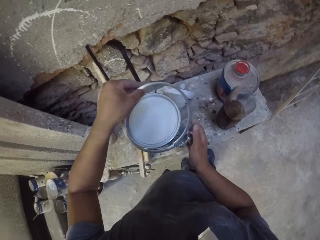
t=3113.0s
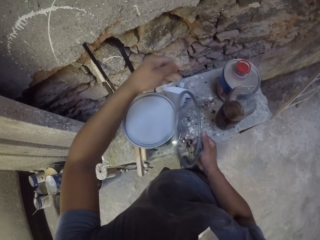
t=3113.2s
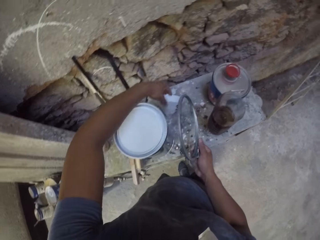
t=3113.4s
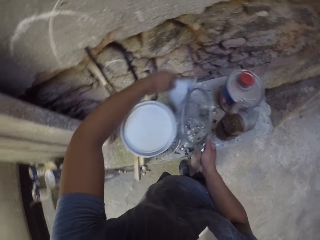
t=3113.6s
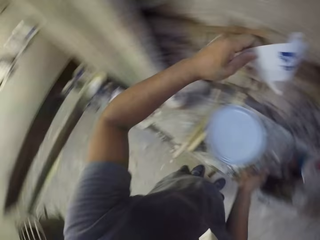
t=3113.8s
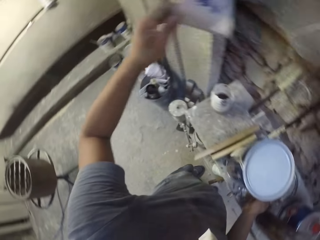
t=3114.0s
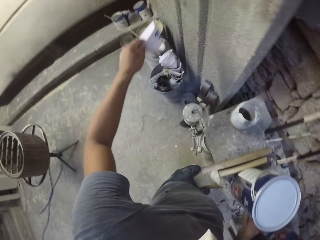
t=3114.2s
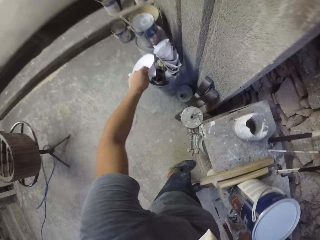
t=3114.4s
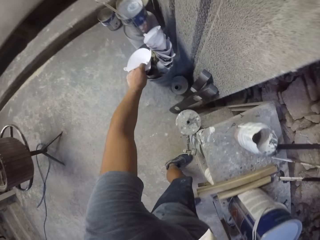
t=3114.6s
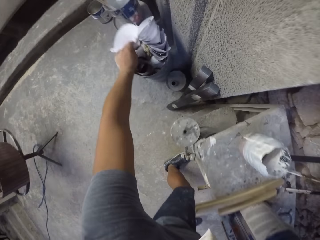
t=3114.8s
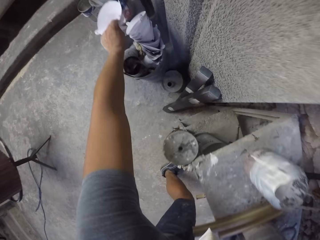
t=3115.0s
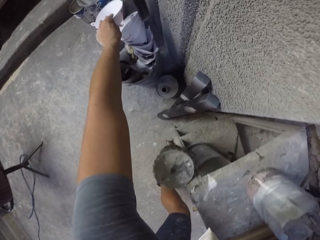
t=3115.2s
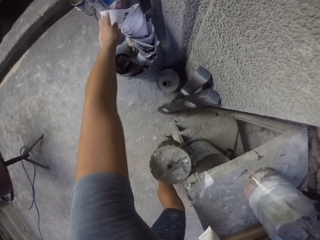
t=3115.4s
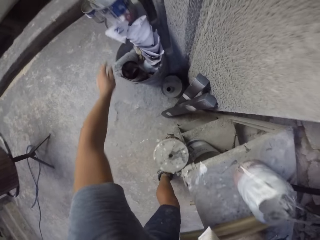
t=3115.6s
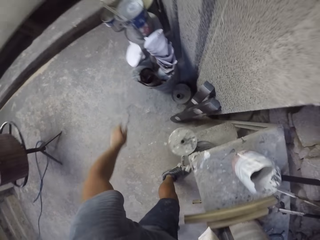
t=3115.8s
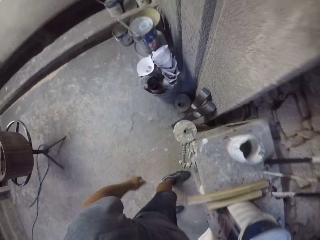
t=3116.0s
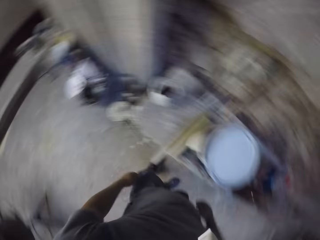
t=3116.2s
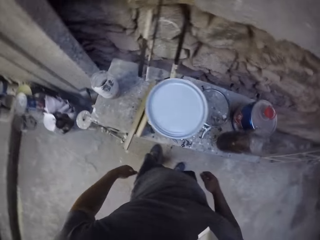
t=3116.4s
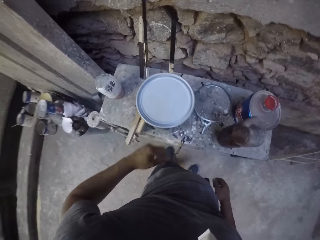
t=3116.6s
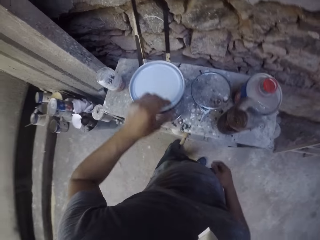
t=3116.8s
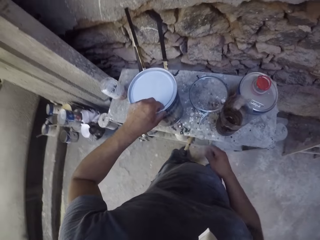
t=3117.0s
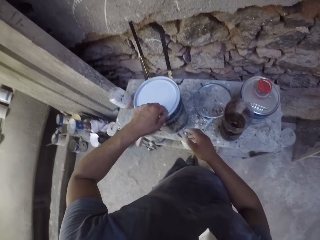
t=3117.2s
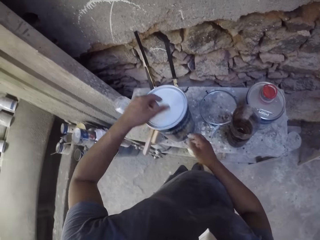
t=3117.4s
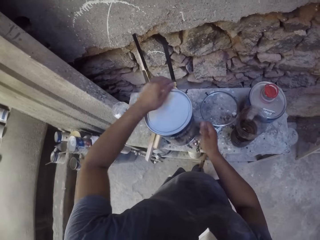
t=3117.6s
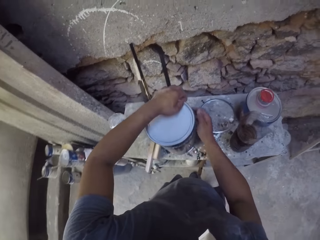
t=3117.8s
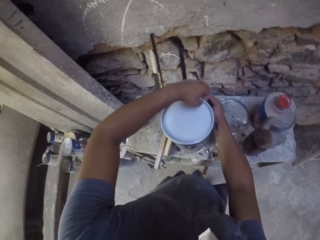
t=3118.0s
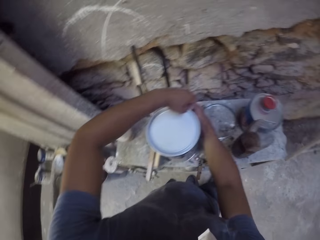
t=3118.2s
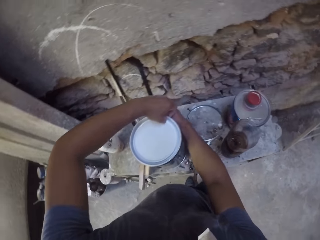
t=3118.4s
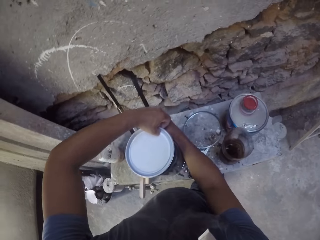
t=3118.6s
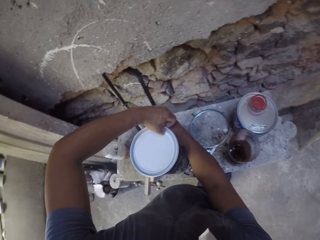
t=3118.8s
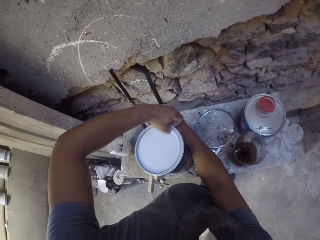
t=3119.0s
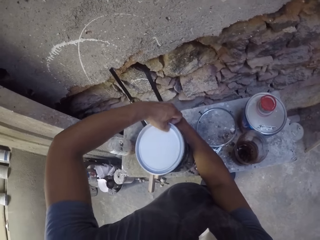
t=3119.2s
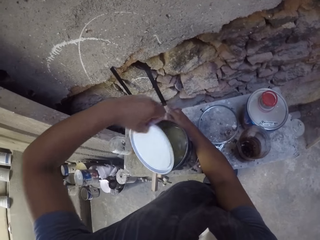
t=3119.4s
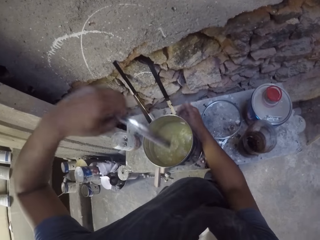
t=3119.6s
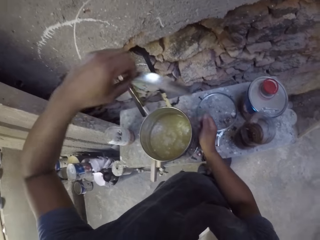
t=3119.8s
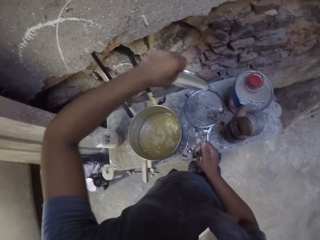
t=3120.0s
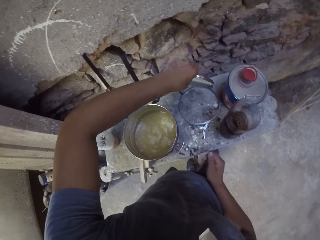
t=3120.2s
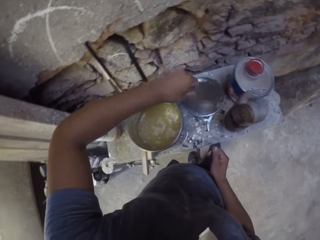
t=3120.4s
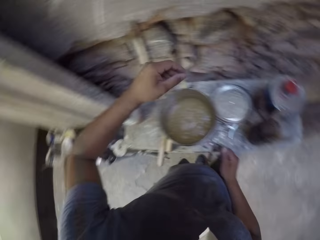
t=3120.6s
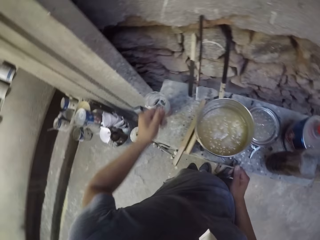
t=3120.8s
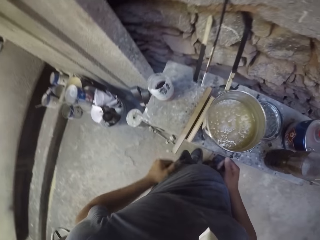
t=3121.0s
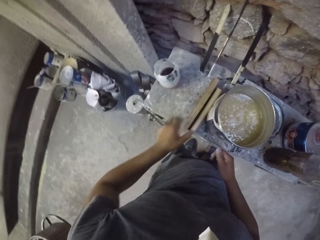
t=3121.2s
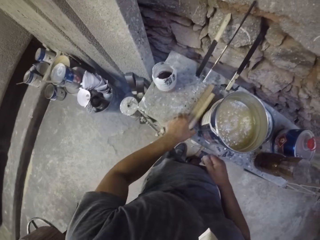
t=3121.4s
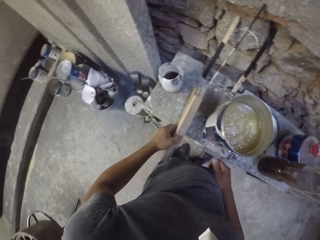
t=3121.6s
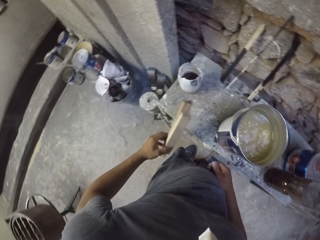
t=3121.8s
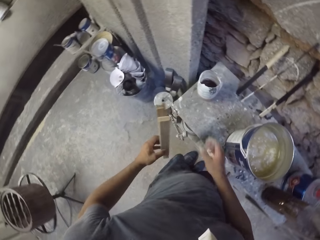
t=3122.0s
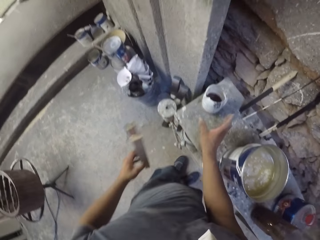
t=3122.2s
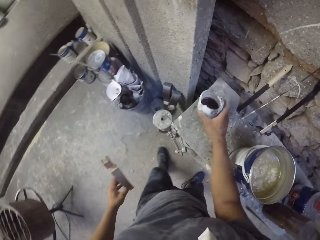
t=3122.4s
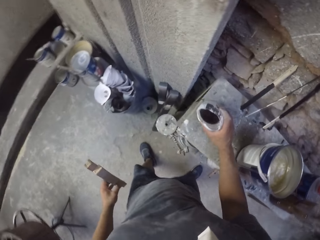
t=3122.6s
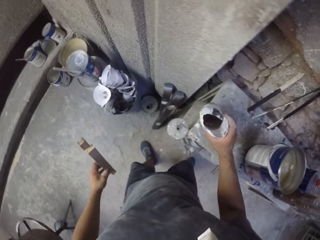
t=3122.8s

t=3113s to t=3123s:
The camera wearer picks the paint funnel with the left hand. They place the funnel in a bucket. They look around. They open a paint tin on the table with the left hand. They place a tin cover on the table. They pick blocks of wood on the table.

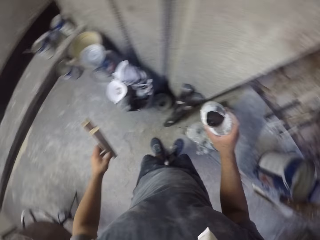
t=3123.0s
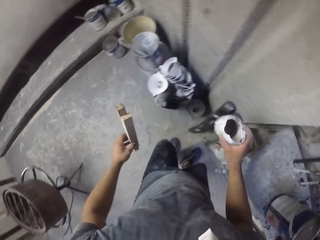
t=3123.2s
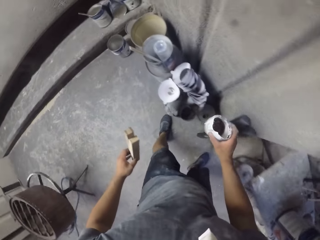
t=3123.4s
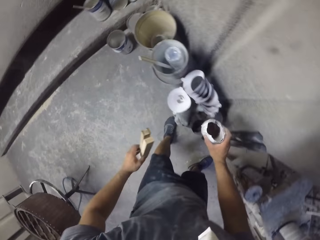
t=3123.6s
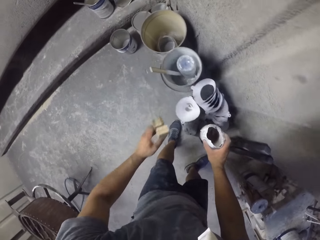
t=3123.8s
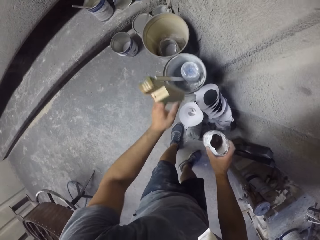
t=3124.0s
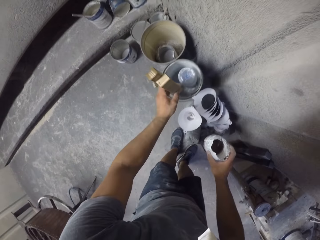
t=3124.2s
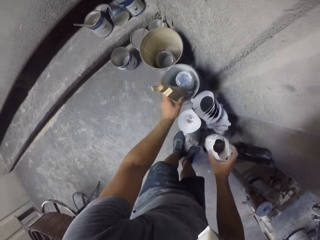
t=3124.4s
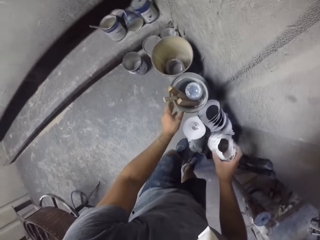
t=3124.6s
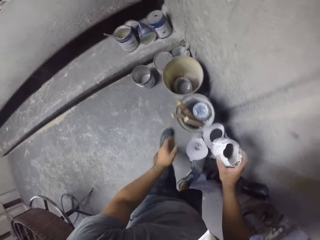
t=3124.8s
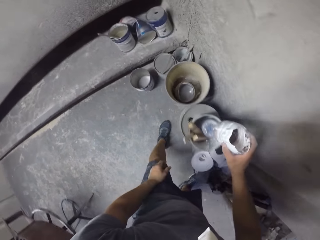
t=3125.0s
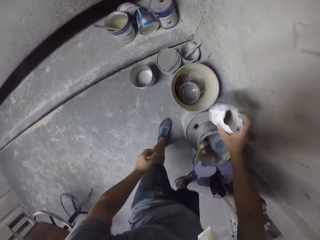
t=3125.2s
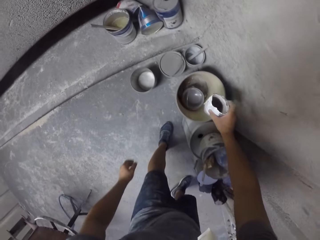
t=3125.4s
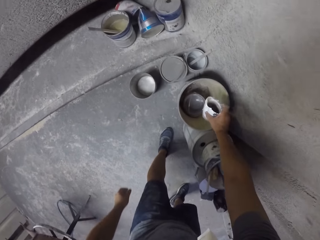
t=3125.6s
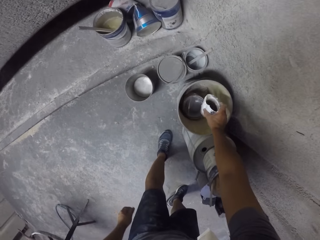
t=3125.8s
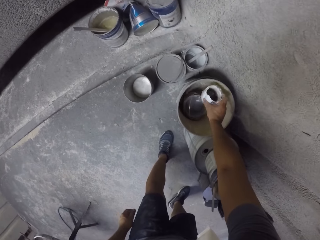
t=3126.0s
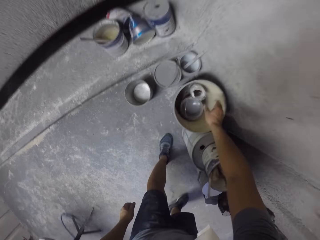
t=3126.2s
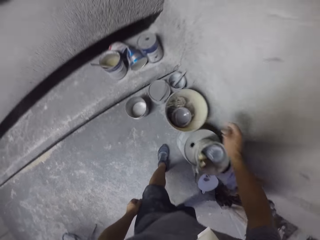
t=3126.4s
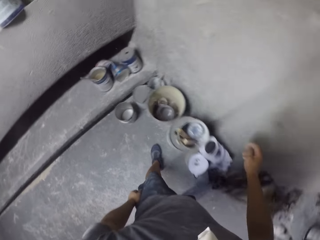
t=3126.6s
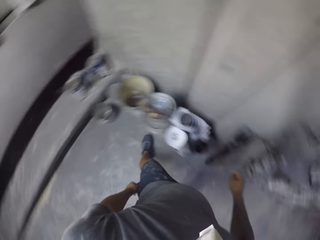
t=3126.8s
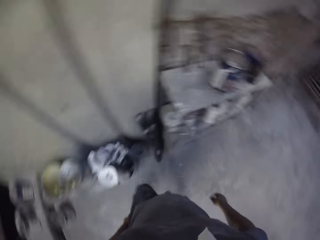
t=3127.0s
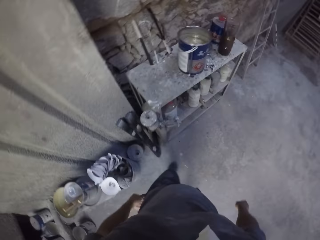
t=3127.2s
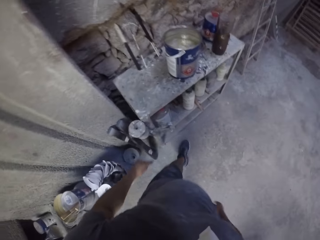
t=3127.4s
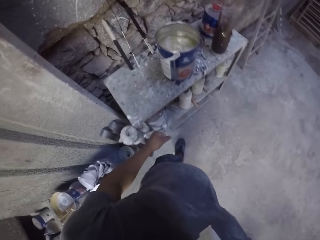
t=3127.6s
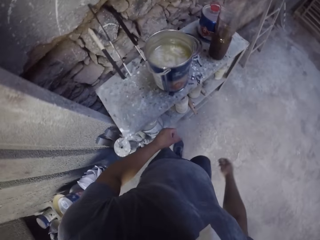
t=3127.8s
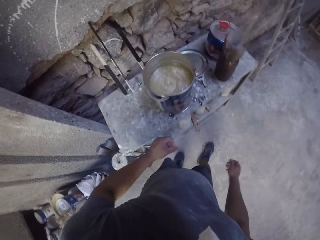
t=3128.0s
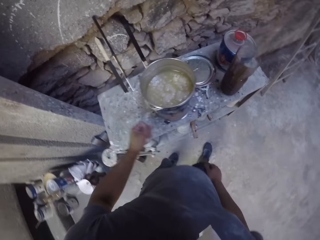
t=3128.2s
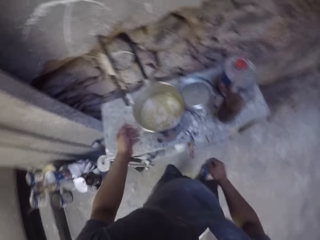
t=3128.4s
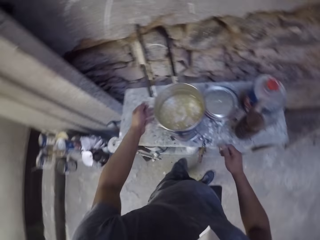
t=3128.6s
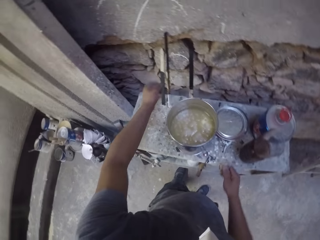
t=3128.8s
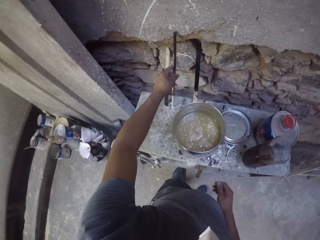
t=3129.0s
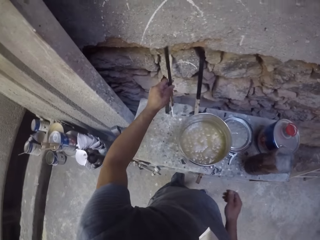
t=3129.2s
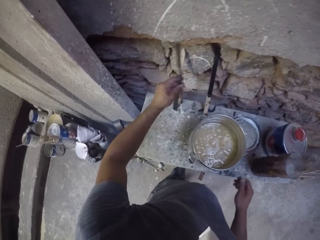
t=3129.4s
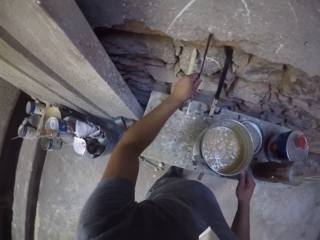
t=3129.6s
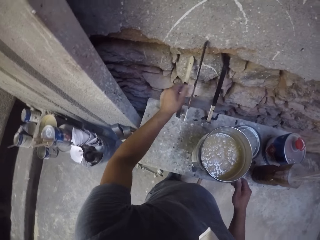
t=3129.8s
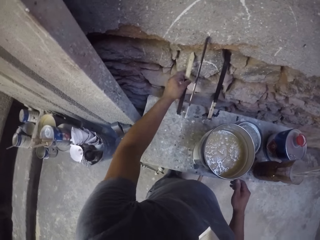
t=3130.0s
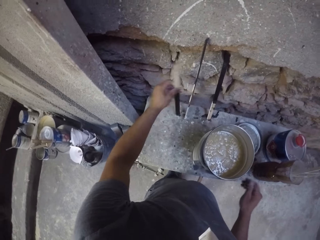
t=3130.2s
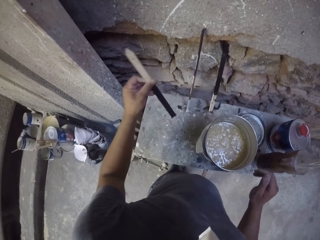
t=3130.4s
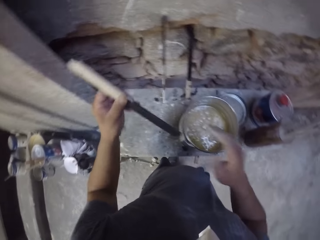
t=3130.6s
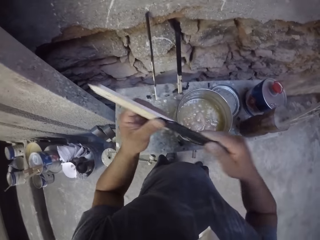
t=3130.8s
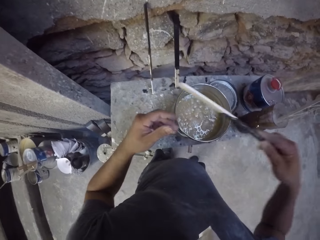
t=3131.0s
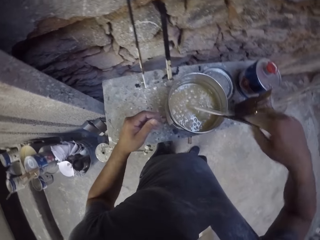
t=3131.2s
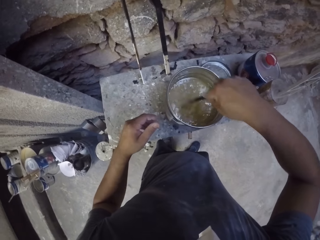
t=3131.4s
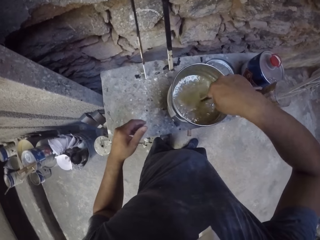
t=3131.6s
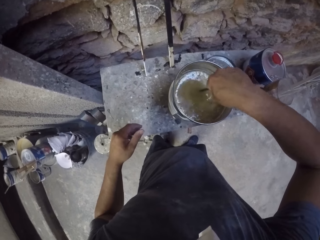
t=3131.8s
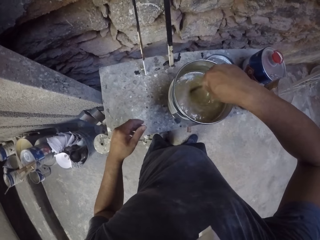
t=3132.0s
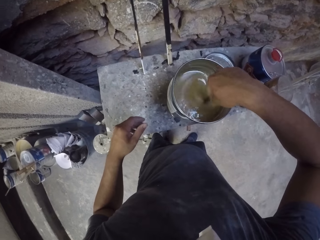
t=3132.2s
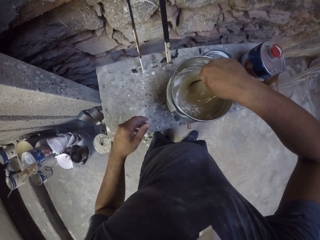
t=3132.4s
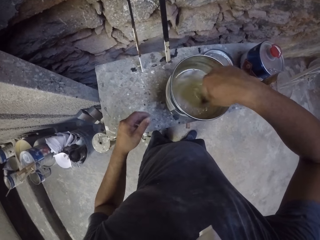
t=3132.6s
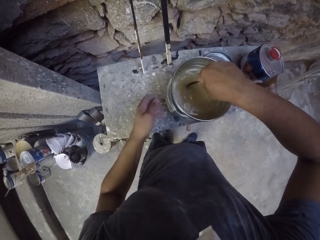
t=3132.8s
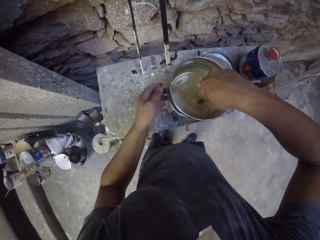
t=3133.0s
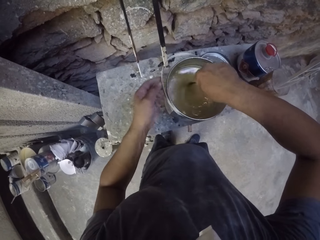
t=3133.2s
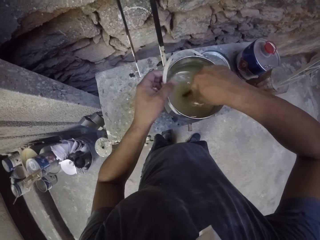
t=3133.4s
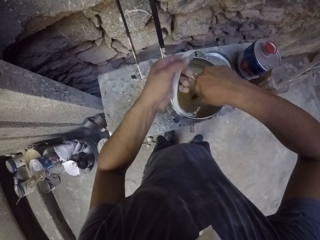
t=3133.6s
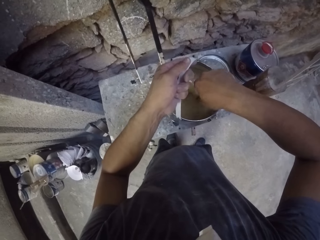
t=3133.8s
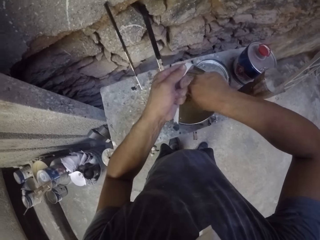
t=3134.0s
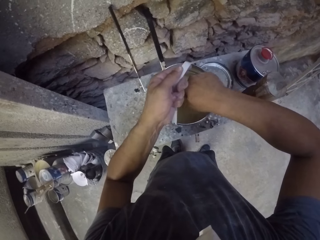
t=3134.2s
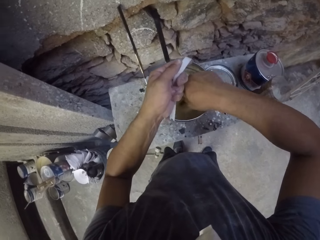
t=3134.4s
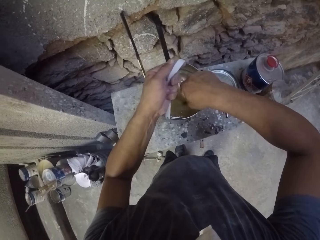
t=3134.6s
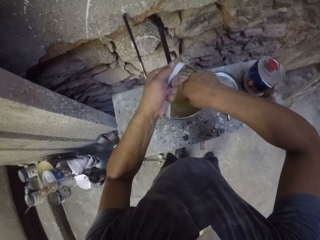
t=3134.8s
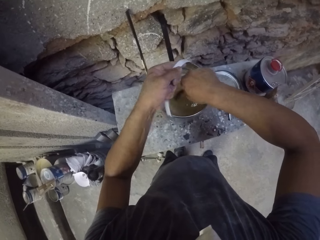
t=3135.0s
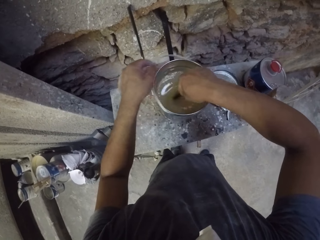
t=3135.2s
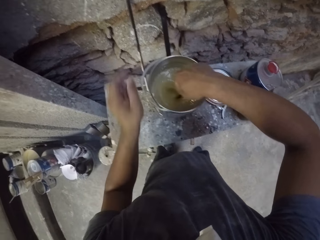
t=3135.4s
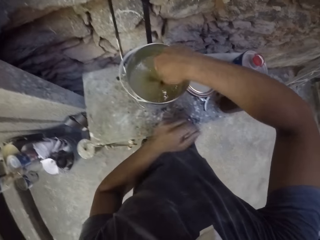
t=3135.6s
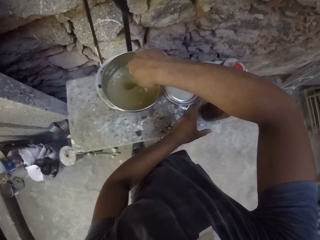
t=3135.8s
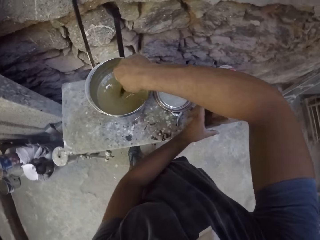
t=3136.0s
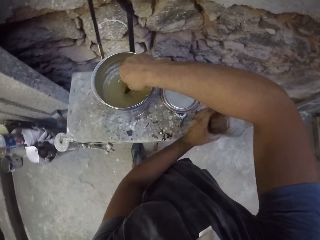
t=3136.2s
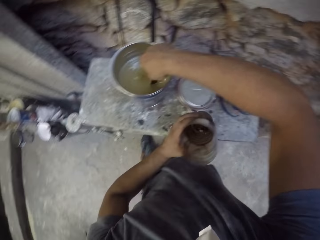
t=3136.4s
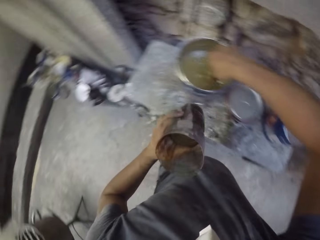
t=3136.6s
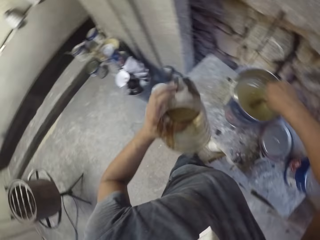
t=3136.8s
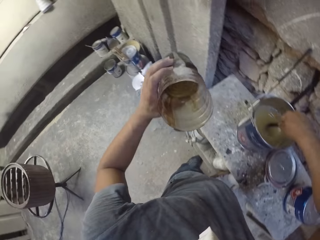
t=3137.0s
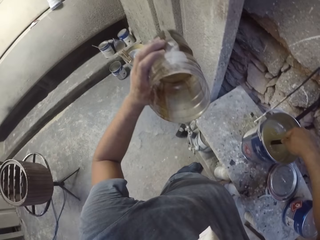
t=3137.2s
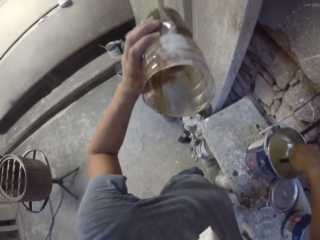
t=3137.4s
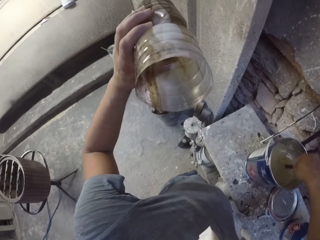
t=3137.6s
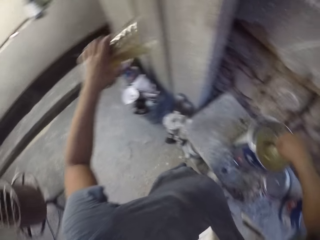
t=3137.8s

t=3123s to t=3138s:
The camera wearer picks a plastic container with the right hand and holds the container. They walk around. They put wooden blocks in a bucket. They put the plastic container in the bucket. They walk around in the room. They hold a wooden stick on the table. They pick the wooden stick on the table. They stir paint with the wooden stick. They hold a paint can. They lift the paint tin with the left hand. They stir the paint with the wooden stick. They pick the plastic container on the table.
